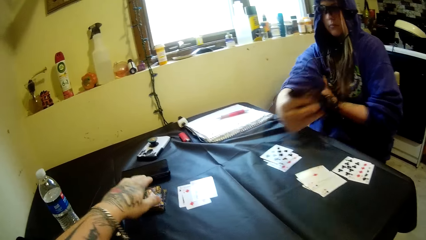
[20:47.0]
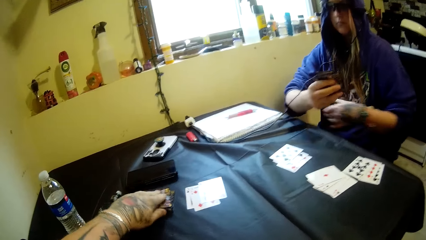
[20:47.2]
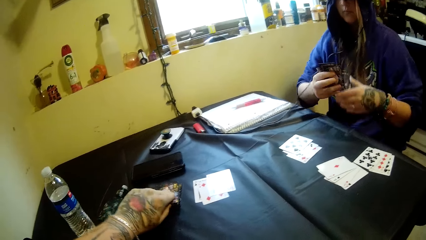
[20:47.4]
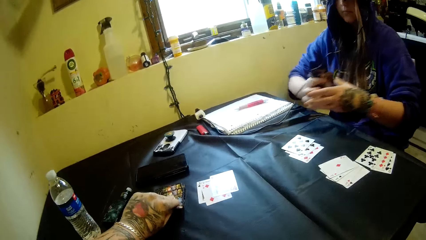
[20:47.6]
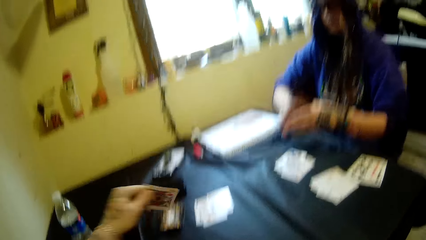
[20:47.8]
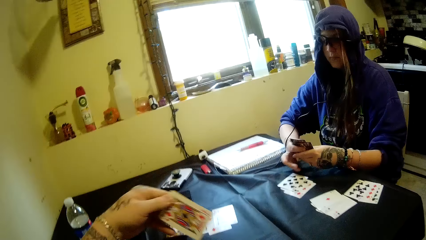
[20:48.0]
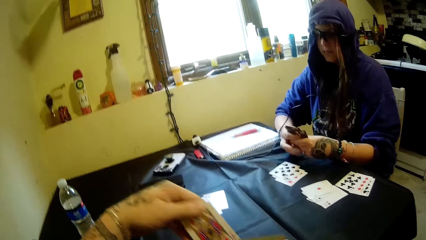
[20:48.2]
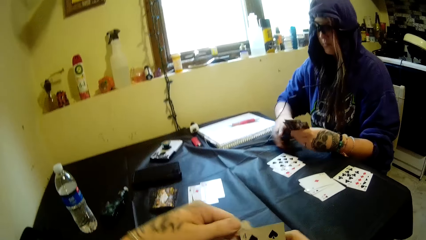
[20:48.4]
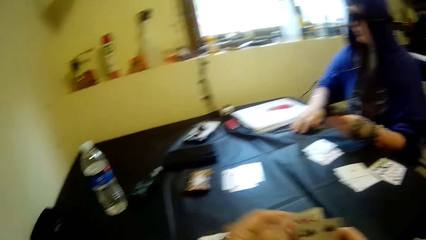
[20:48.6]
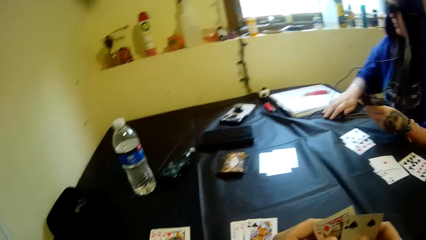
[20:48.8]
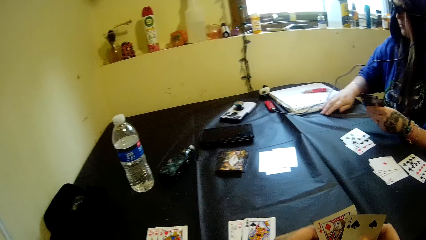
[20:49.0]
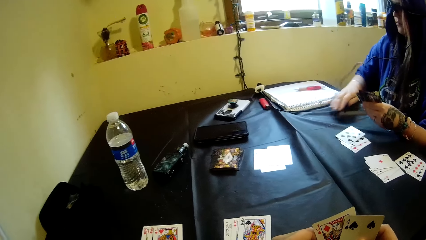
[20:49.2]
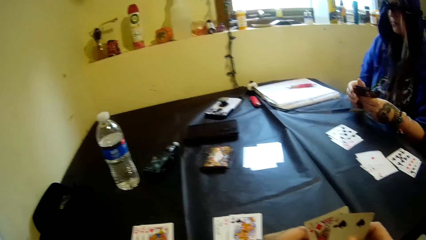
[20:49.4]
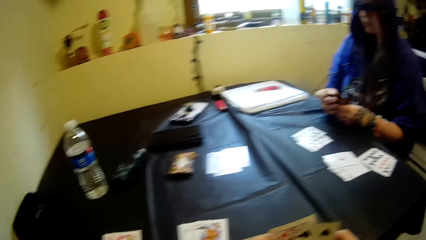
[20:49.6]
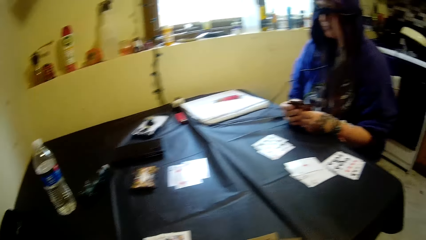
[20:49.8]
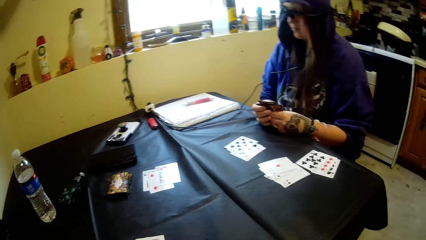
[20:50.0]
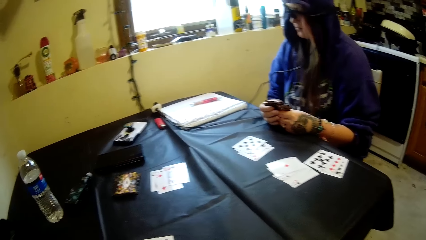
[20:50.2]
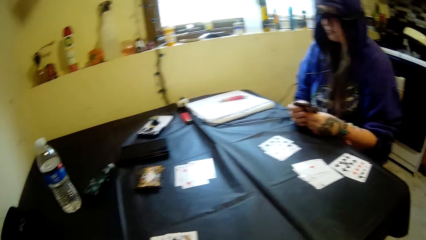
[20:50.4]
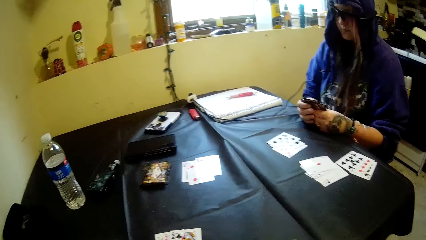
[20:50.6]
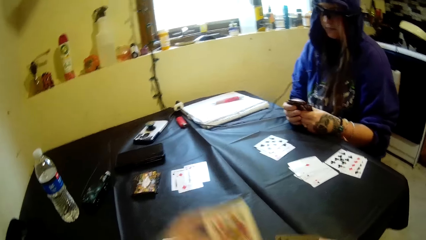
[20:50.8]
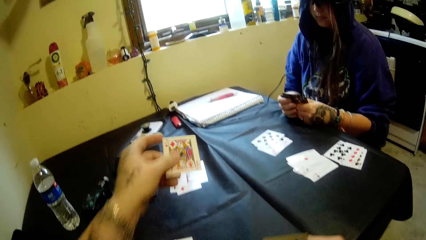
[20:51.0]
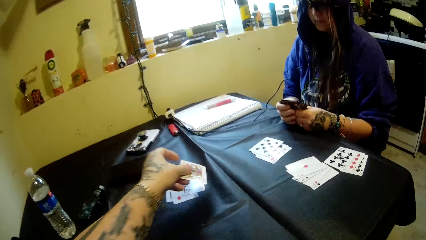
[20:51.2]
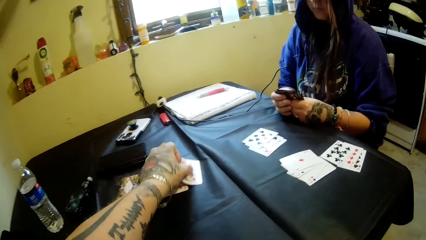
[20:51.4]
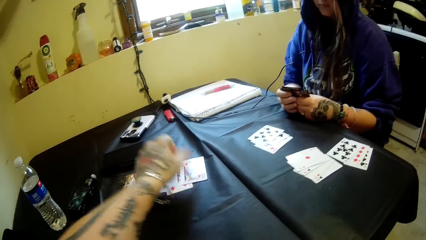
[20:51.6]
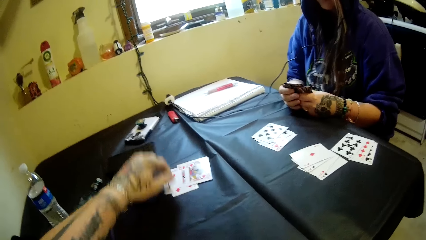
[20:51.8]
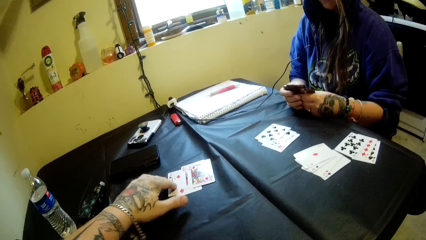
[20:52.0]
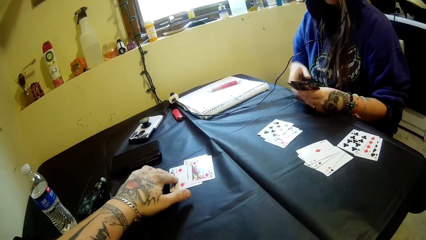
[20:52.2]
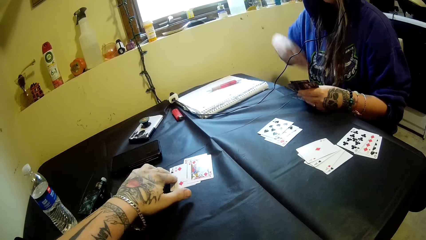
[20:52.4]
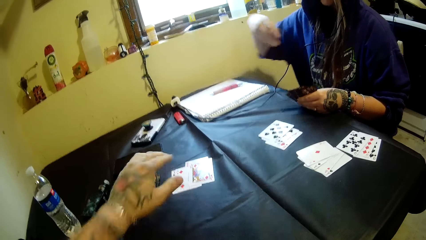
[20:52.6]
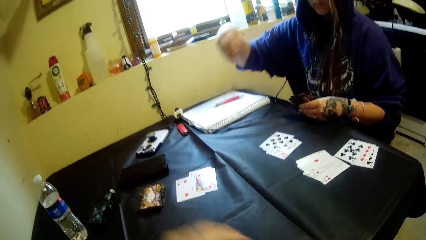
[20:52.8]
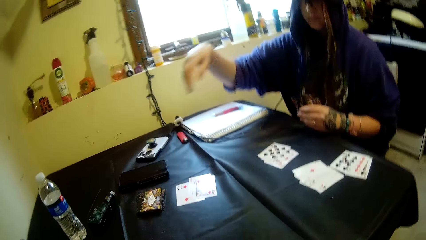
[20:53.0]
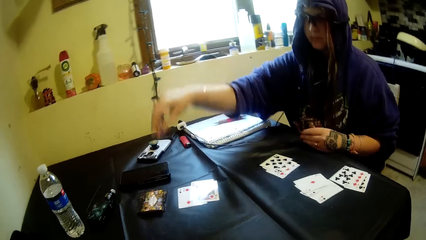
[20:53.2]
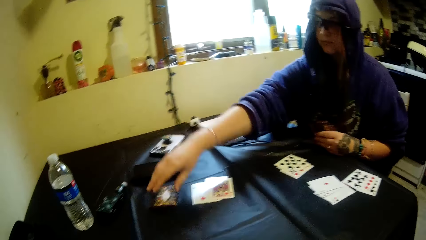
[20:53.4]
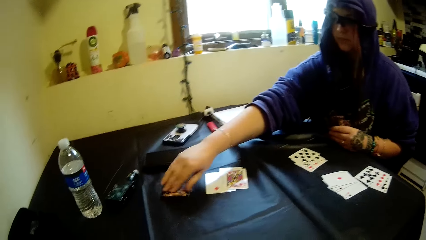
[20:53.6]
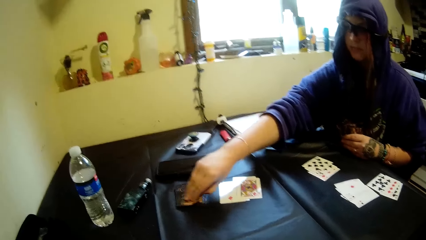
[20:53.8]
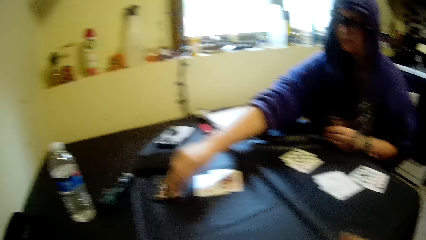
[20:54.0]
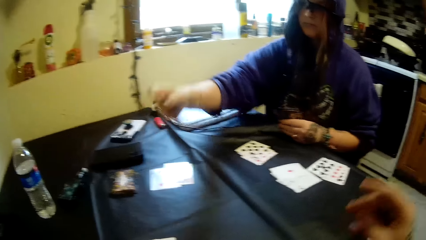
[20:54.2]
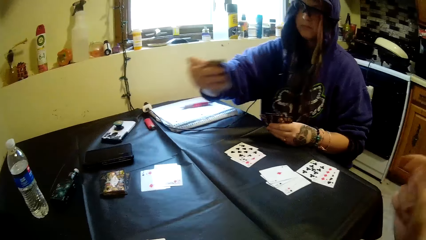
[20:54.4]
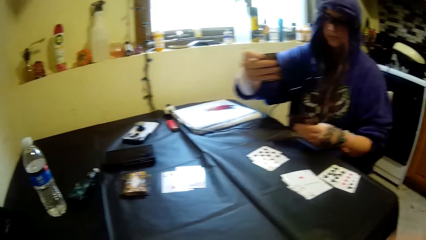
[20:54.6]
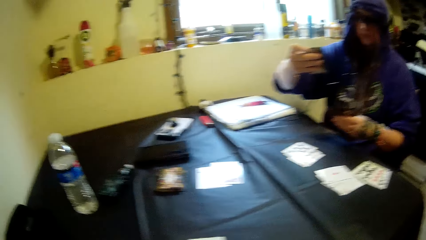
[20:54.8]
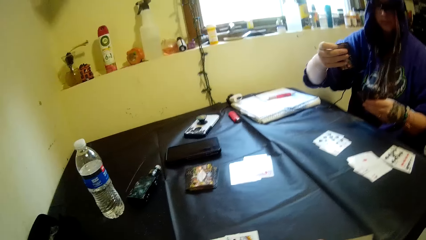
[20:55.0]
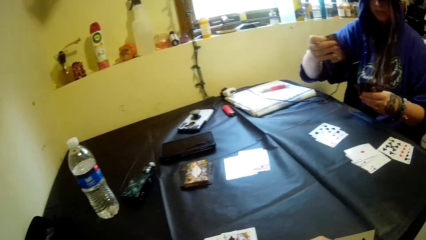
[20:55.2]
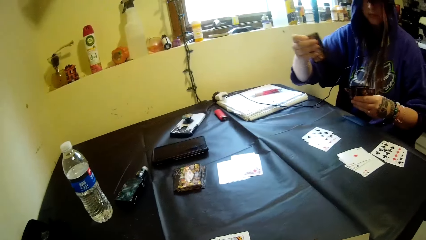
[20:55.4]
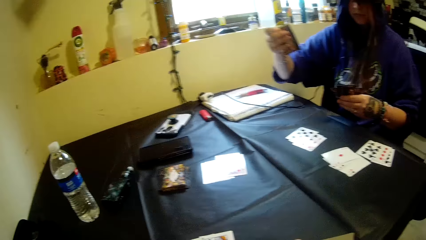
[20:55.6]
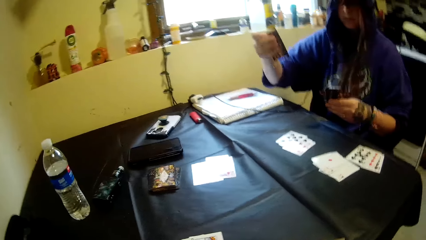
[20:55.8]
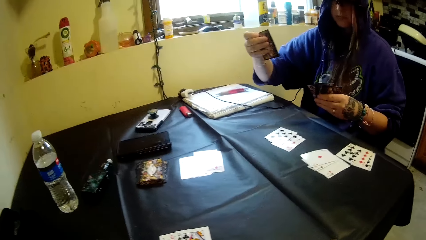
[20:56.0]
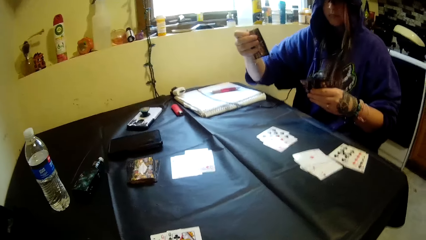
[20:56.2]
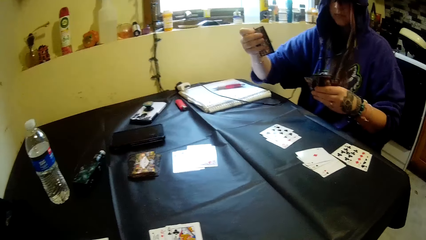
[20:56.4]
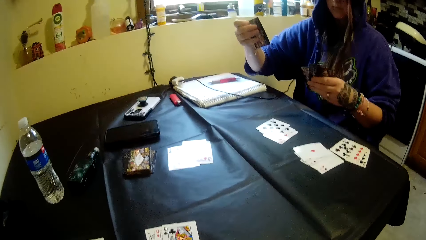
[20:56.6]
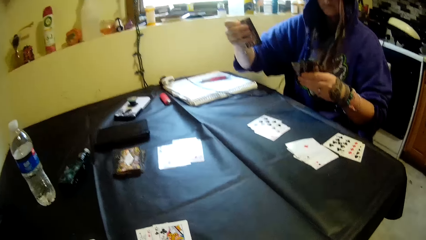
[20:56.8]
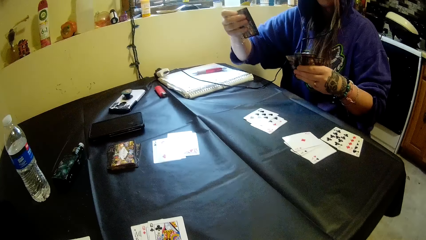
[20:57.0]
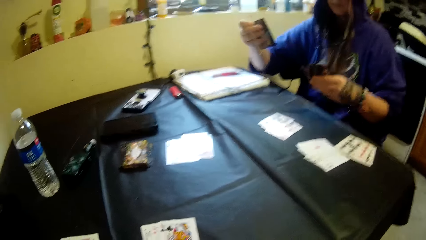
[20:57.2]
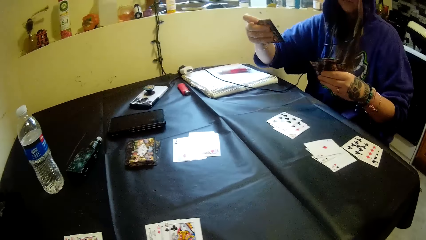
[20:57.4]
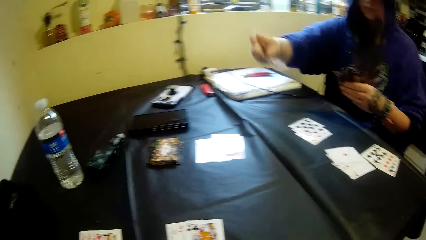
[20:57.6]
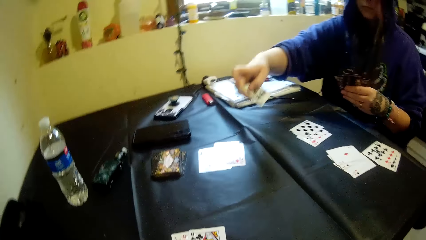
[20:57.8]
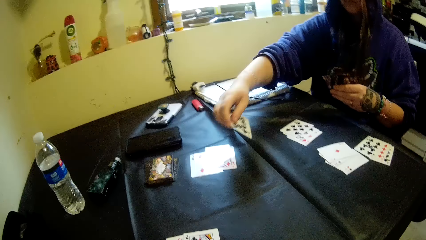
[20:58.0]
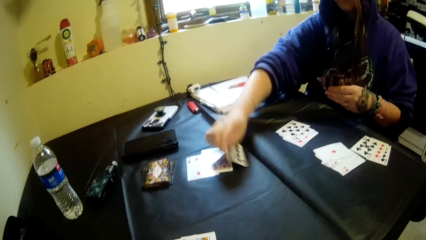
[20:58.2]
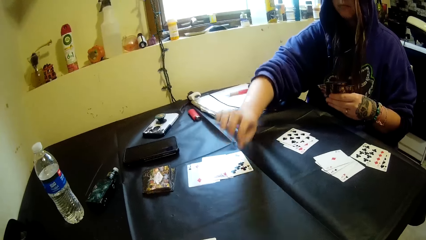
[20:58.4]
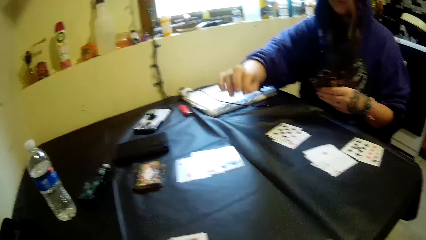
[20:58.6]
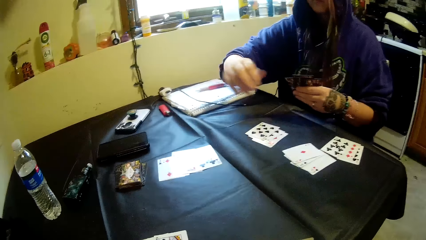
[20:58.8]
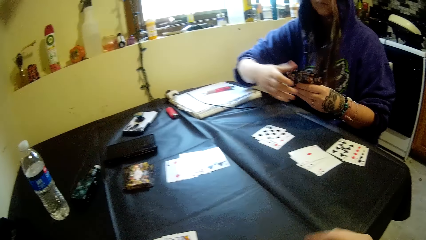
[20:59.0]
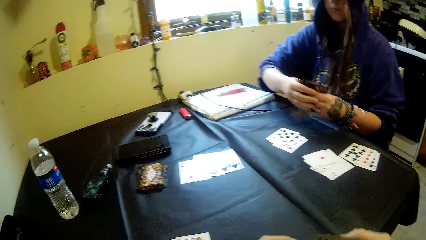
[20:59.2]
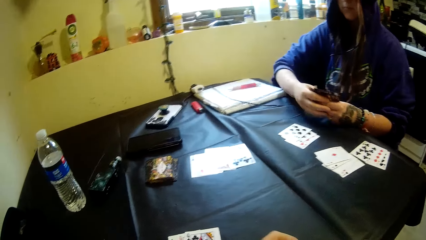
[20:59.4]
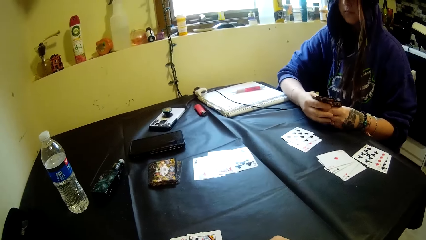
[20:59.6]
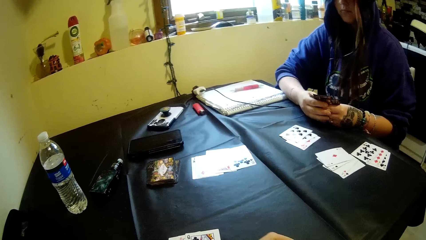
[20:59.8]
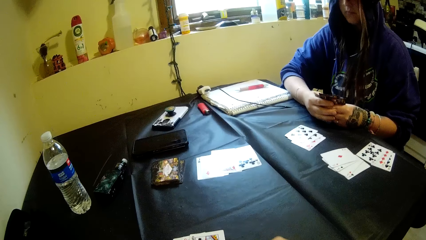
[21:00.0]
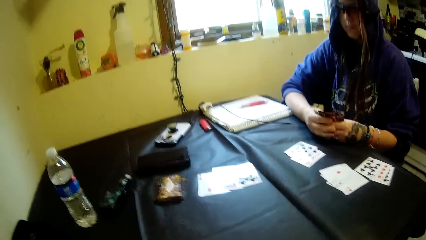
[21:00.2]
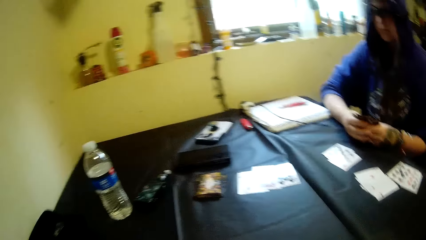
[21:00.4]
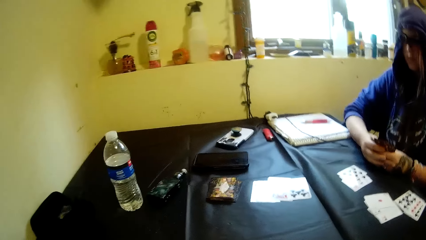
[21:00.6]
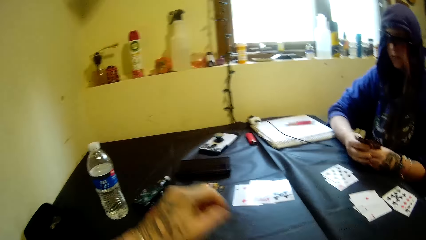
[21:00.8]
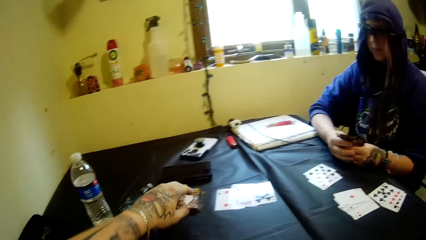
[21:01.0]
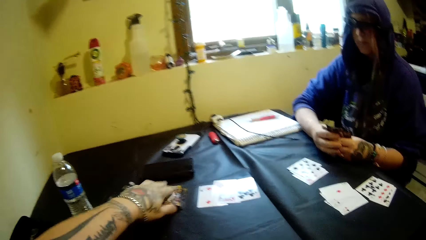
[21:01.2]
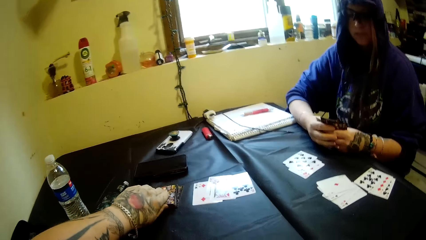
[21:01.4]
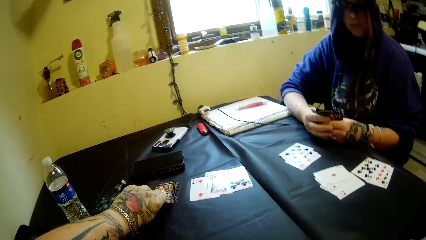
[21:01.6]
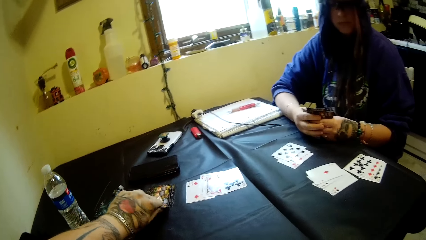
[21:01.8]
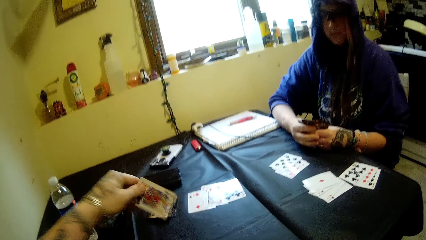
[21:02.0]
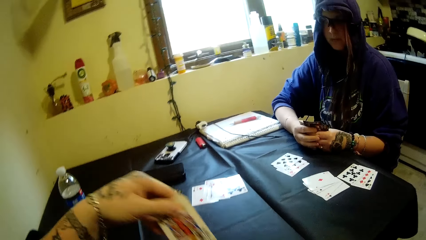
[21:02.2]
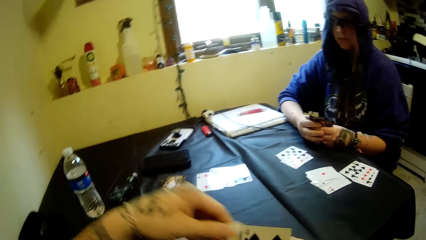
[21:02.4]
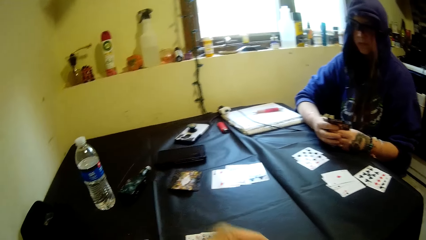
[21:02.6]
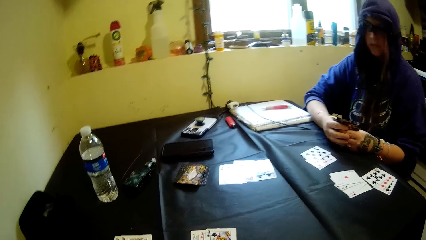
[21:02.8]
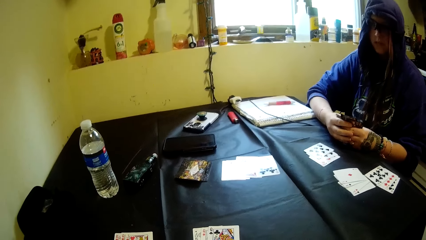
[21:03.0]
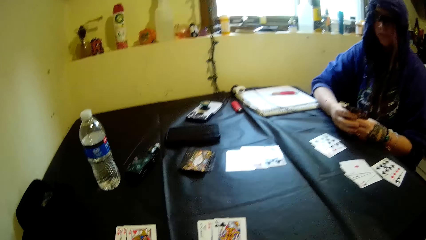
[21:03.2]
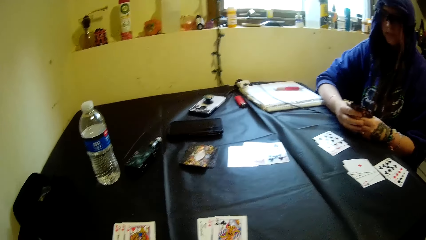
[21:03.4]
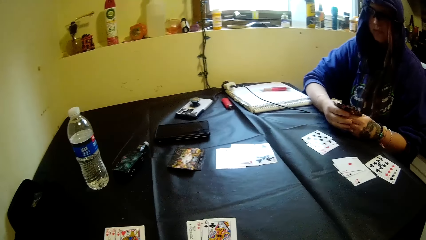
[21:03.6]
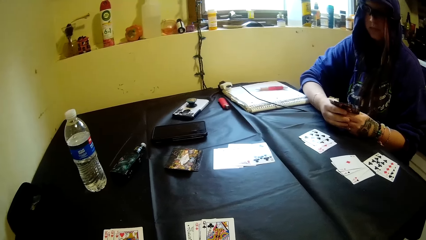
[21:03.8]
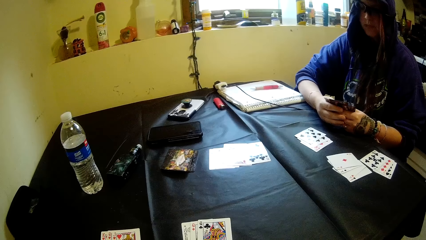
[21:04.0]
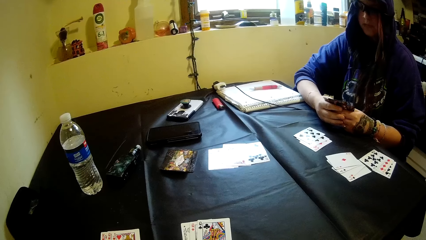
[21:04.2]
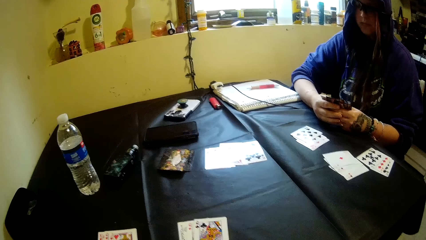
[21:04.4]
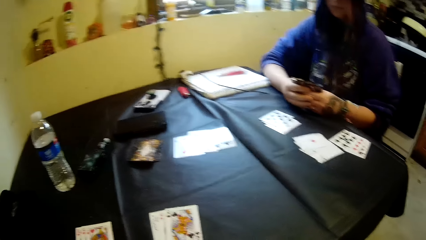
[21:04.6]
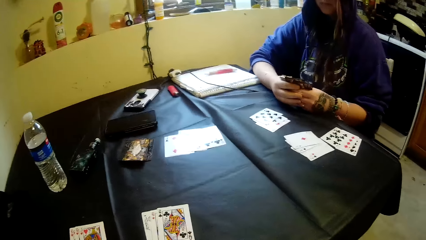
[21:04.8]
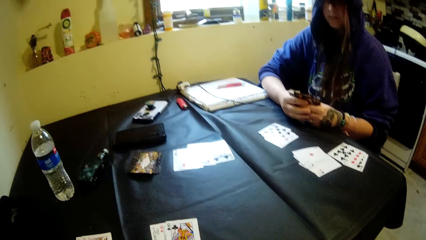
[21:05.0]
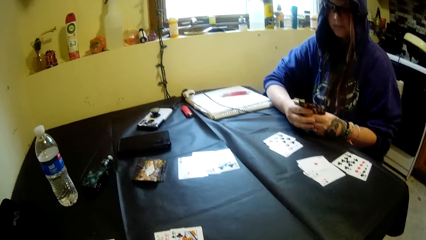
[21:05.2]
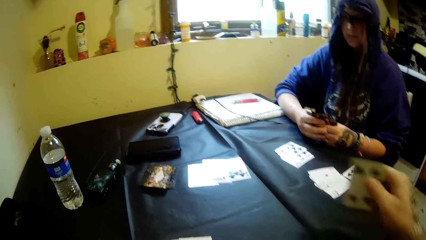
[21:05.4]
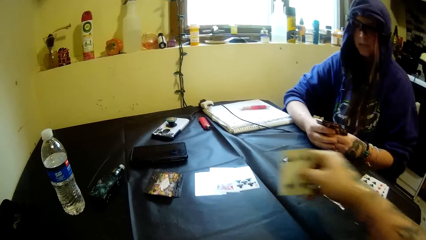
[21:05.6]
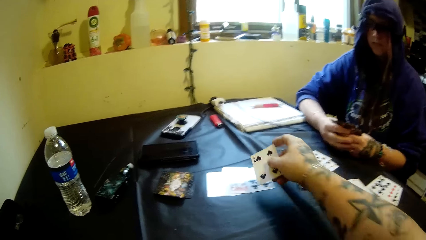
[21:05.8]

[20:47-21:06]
A woman pulls her right sweater sleeve. The camera wearer picks a card from a stack of cards on the table with his left hand. The woman holds the cards with her left hand. The camera wearer joins the card in his left hand with the other cards in his hands, under the others. The woman adjusts the table sheet with her right hand. The camera wearer places a card in his left hand on the table, on the others. He places his left hand on the cards and moves the cards on the table with his left hand. The woman picks a card from the stack of cards on the table with her right hand. The camera wearer snaps his right fingers. The woman looks at the card. She drops the card in her right hand on the table, on the others. She holds the cards with her right hand. She moves the cards in her hands. The camera wearer picks a card from the stack of cards on the table with his left hand. He looks at the card. He looks at the cards on the table.
